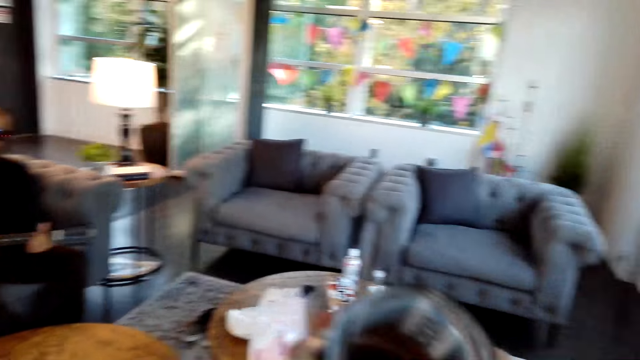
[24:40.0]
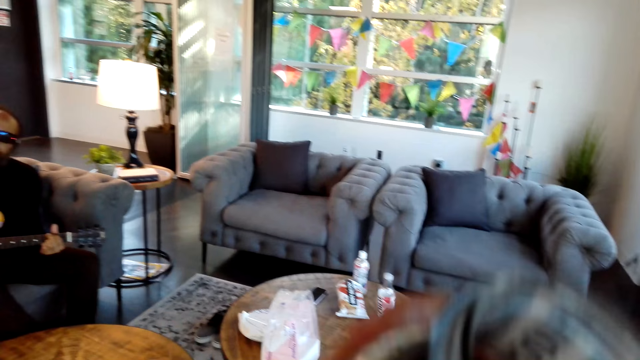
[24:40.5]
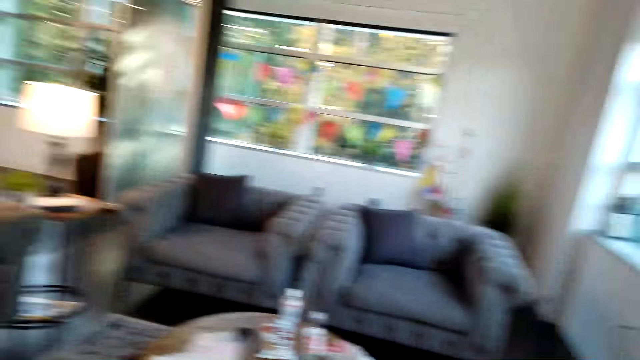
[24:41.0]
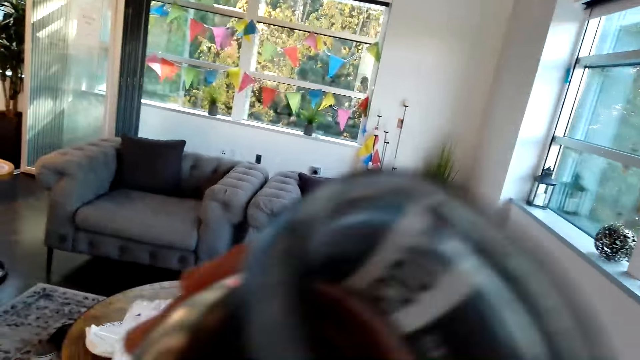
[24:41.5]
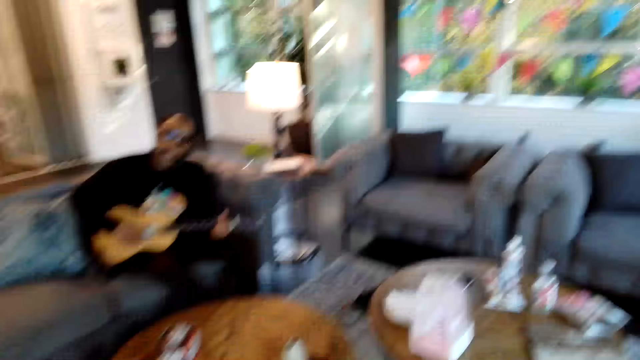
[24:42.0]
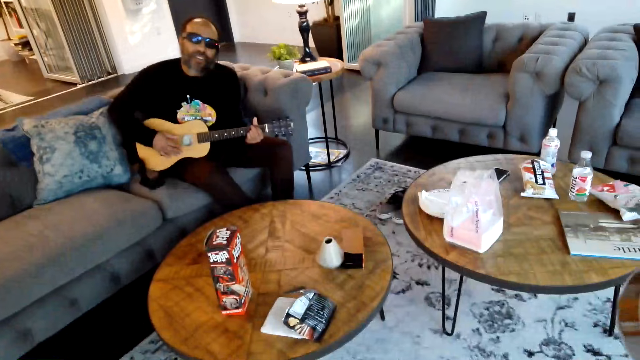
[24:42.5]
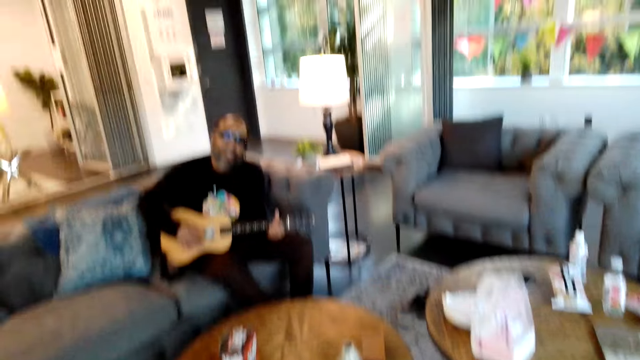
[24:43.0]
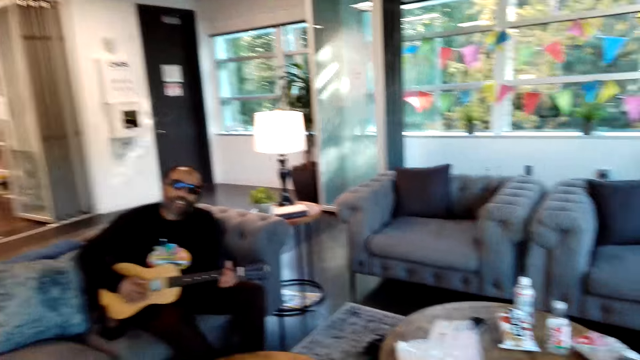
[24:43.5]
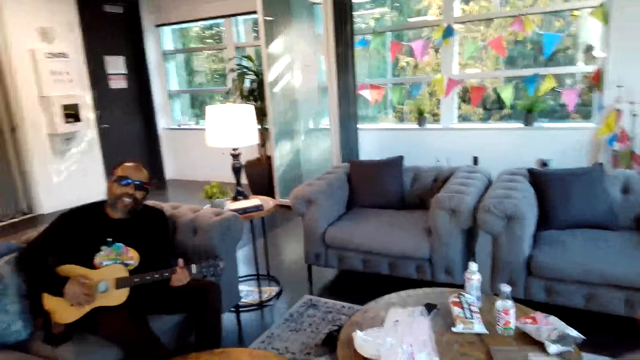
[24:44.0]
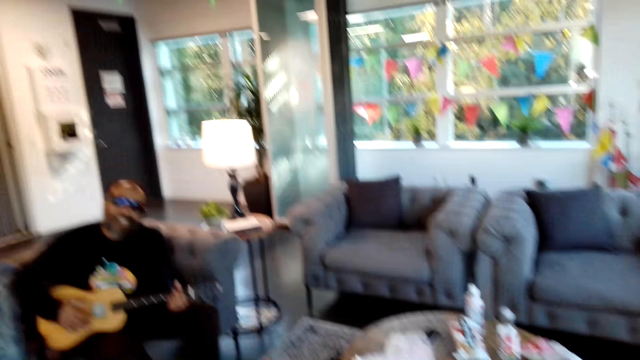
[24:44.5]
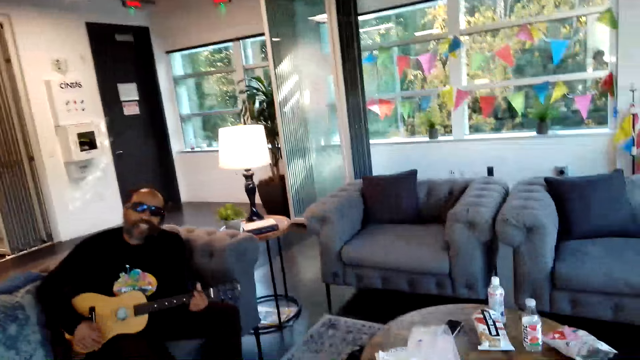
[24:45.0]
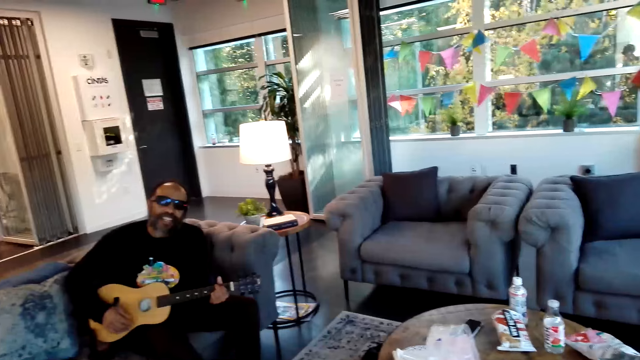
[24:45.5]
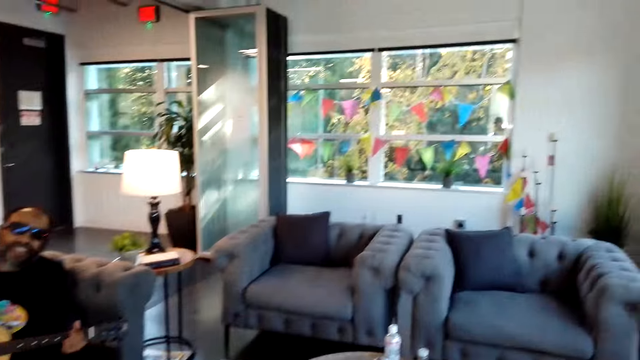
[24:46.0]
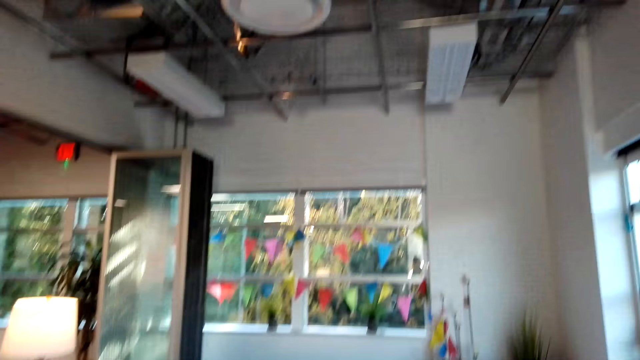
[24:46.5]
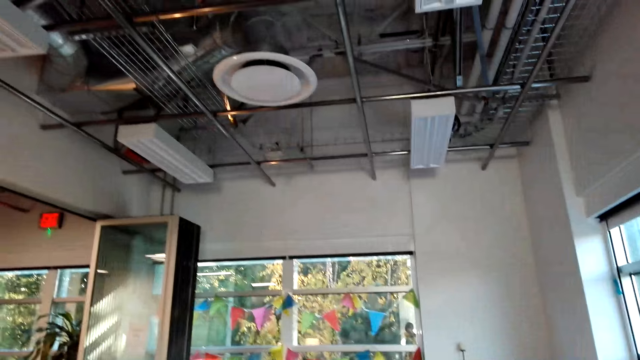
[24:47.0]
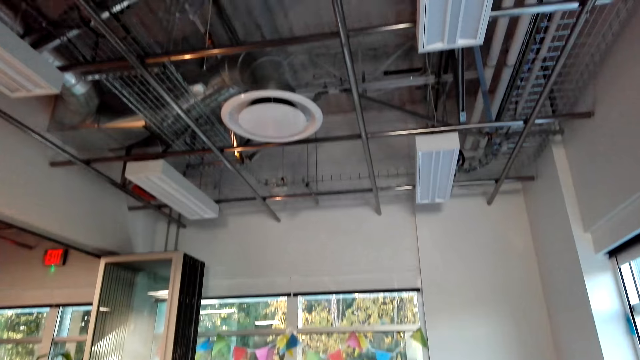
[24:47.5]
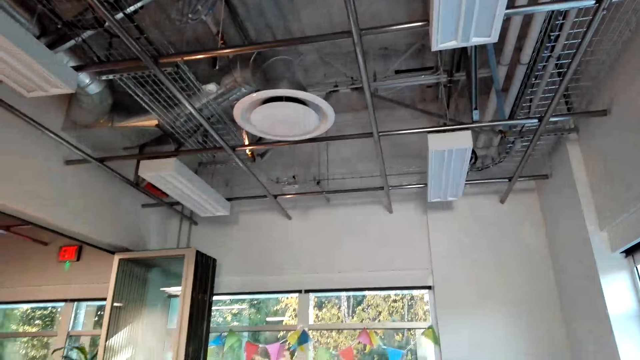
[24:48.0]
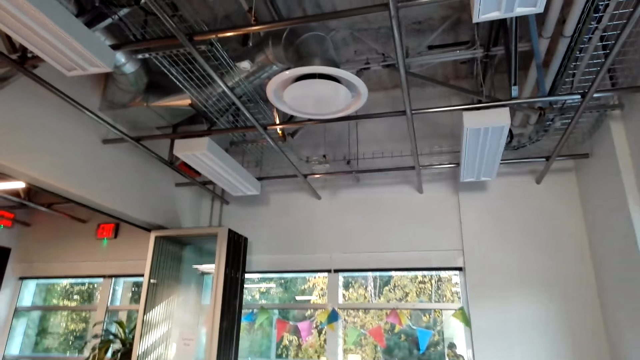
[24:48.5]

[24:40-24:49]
The camera wearer looks around and moves a bottle. A man holds a guitar. The camera wearer swings the hand and looks around.

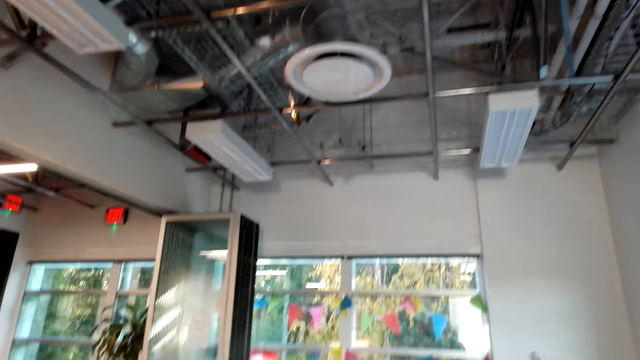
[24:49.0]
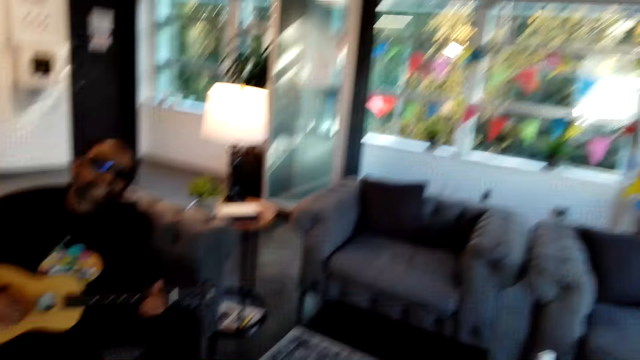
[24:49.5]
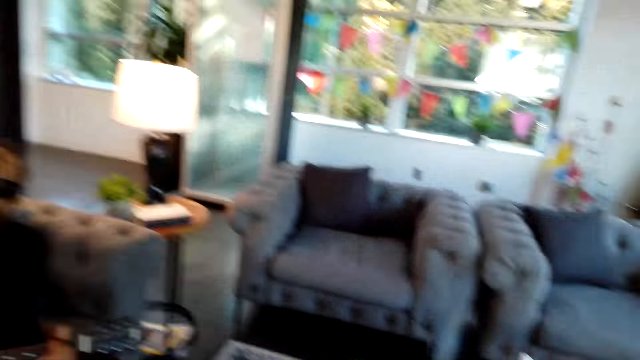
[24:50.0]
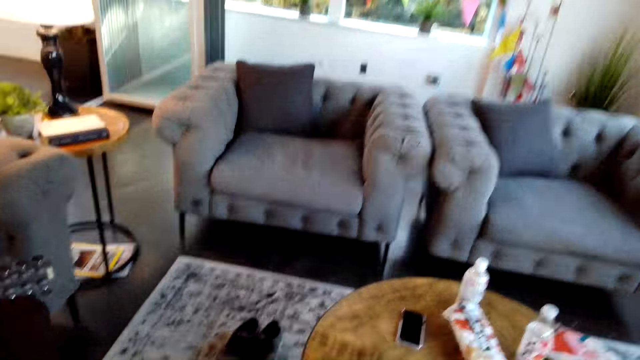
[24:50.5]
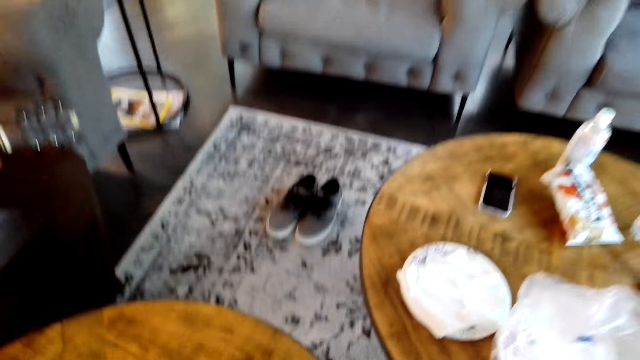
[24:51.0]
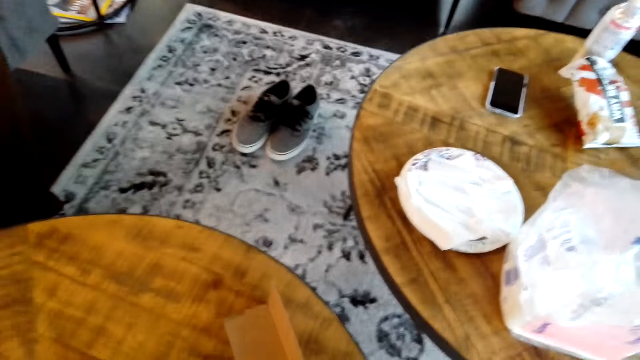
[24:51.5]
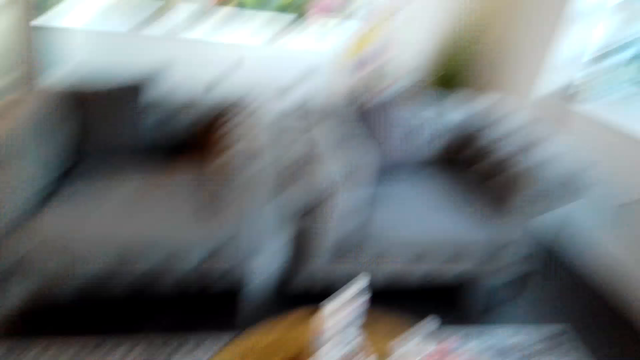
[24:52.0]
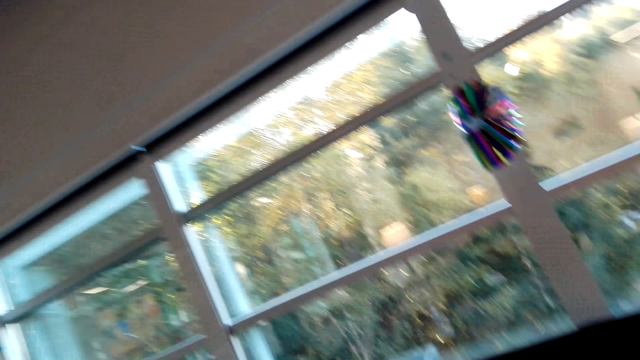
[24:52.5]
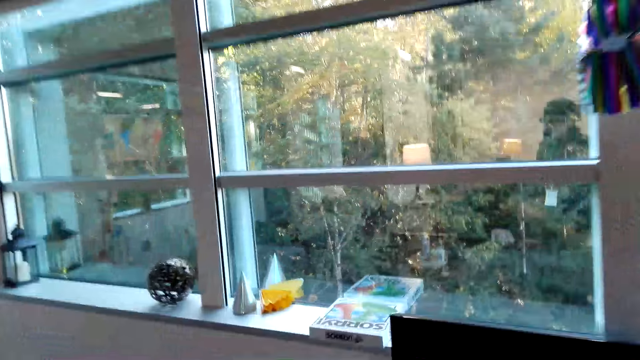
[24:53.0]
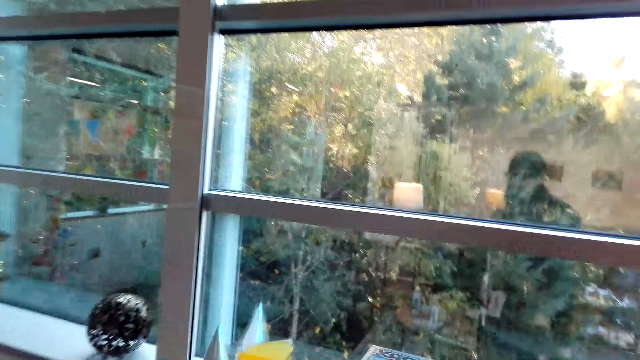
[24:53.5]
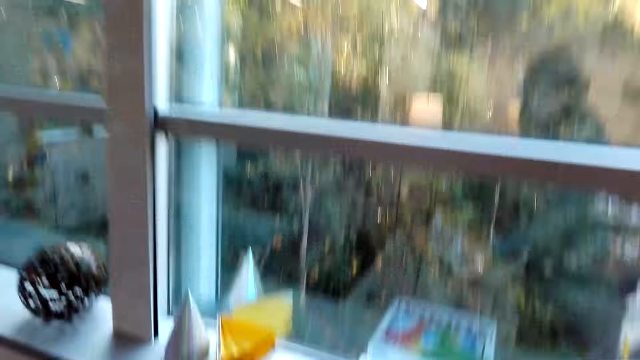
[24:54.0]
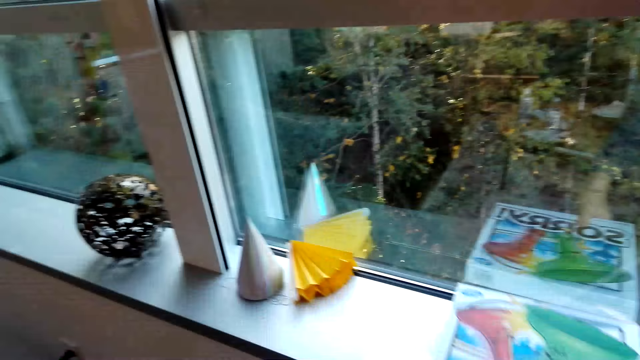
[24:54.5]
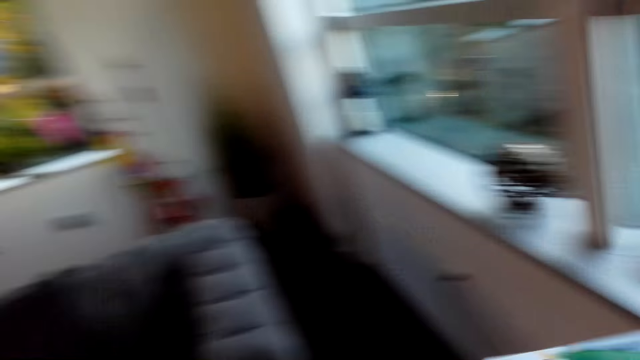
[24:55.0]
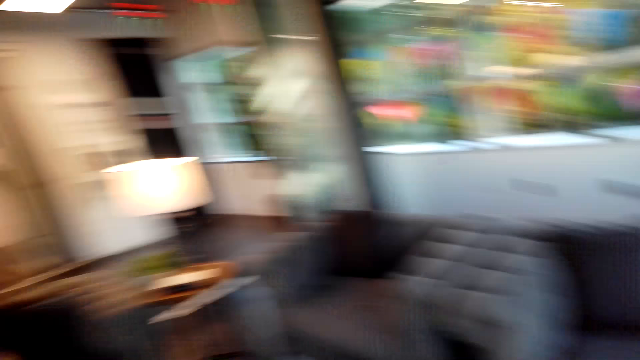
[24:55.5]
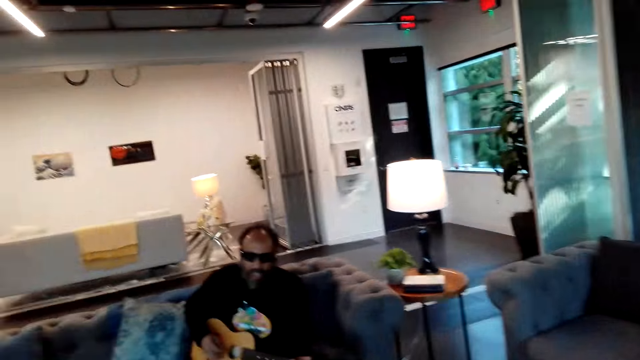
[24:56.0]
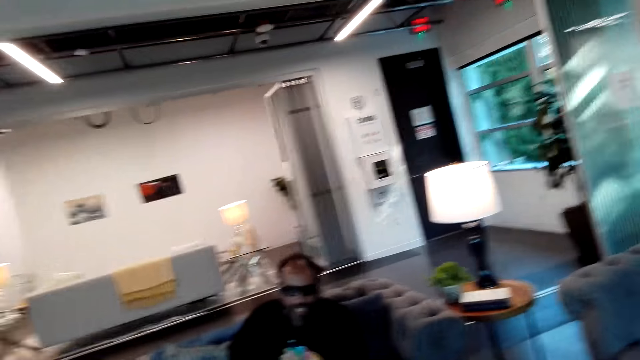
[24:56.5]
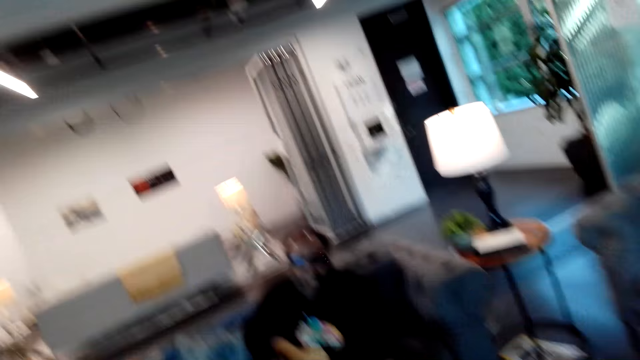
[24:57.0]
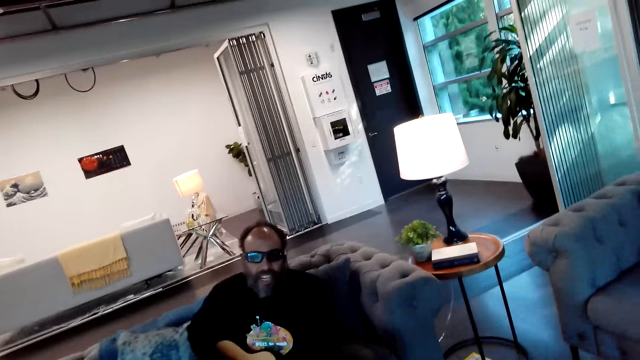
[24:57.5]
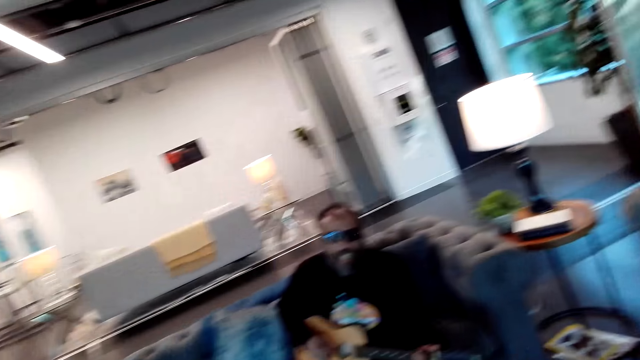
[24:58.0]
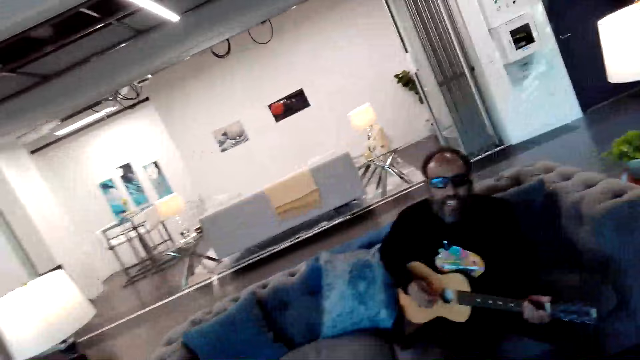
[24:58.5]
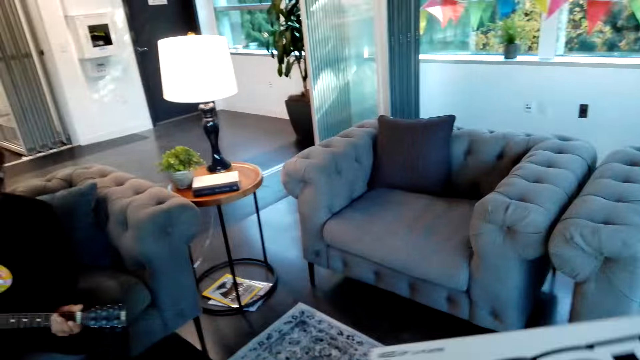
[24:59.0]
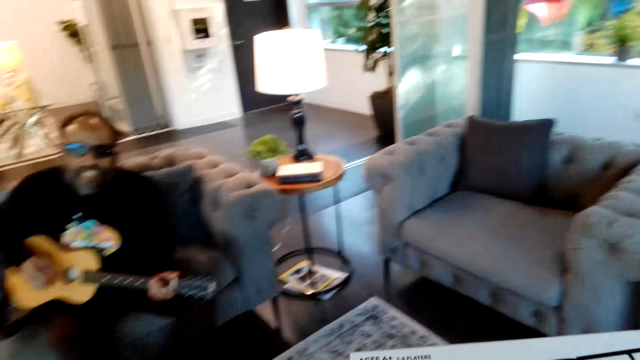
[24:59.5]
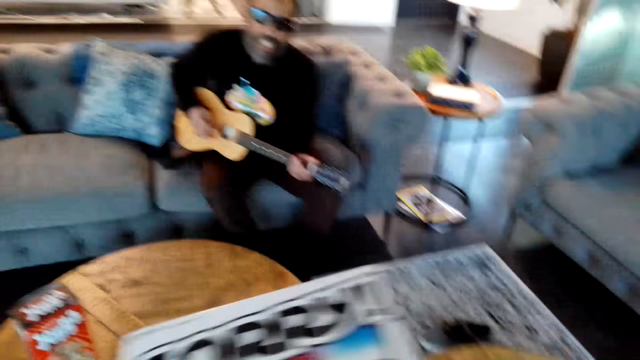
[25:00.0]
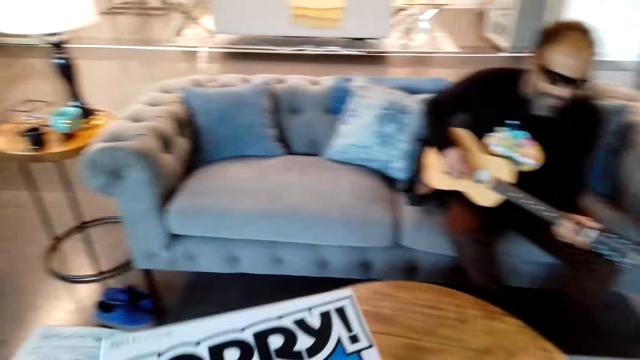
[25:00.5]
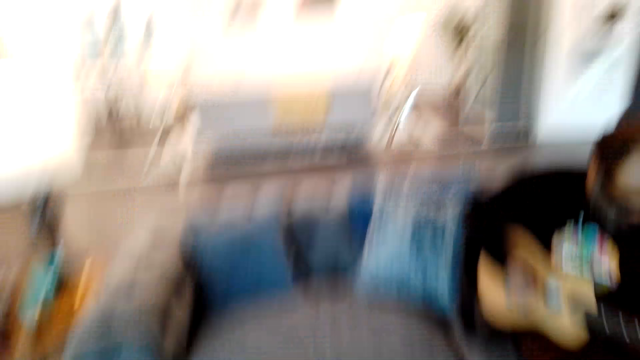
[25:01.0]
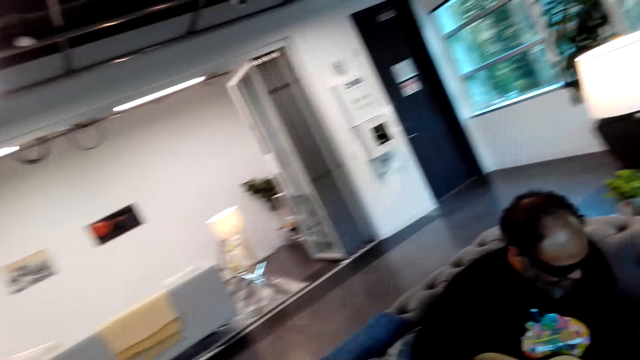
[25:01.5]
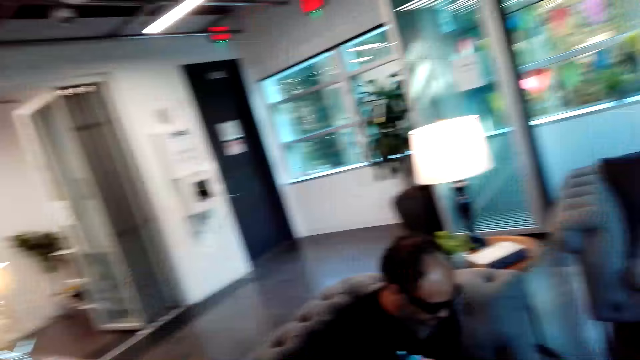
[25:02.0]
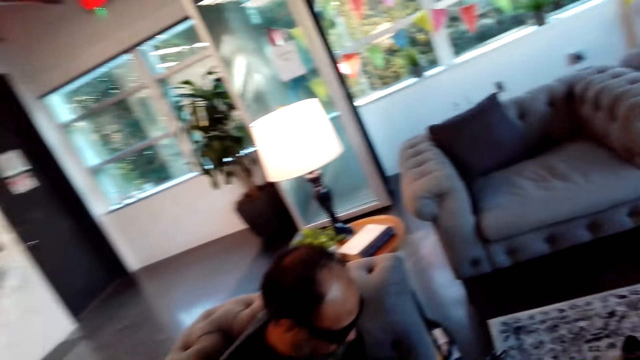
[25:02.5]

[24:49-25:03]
A man holds a guitar. The camera wearer walks around. They pick up a box on the window shelf. They walk around. The man plays the guitar. The camera wearer looks around. They hold a paper. They look around.
